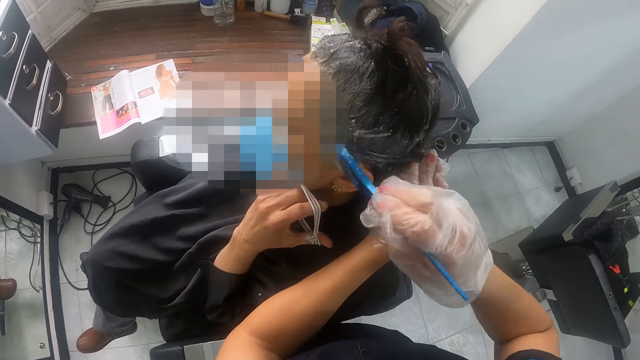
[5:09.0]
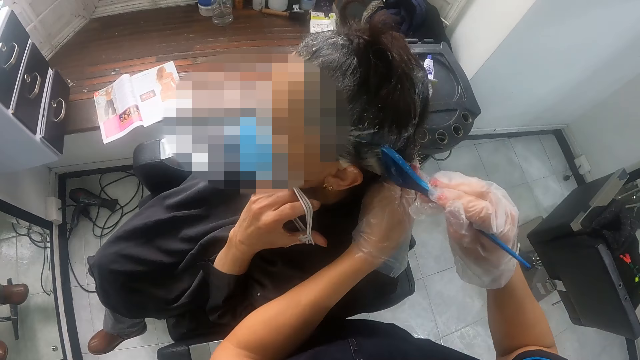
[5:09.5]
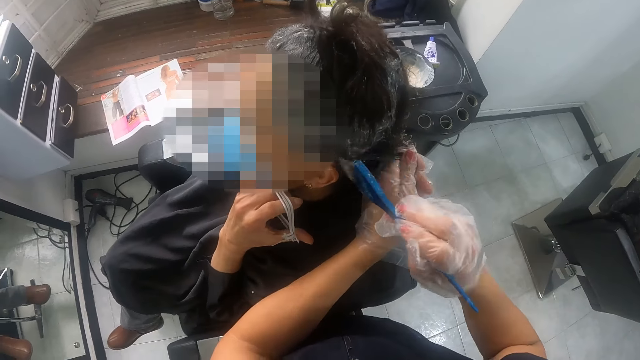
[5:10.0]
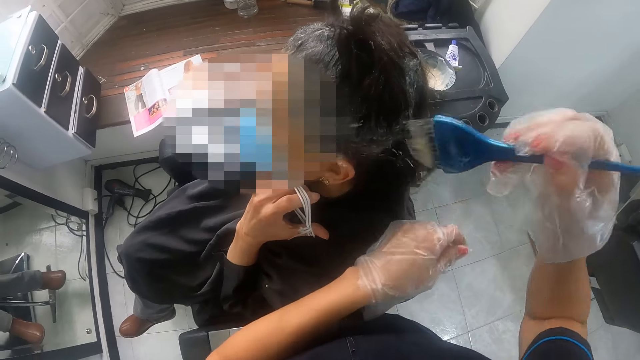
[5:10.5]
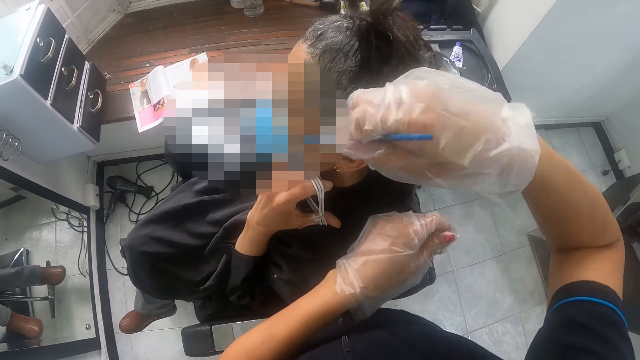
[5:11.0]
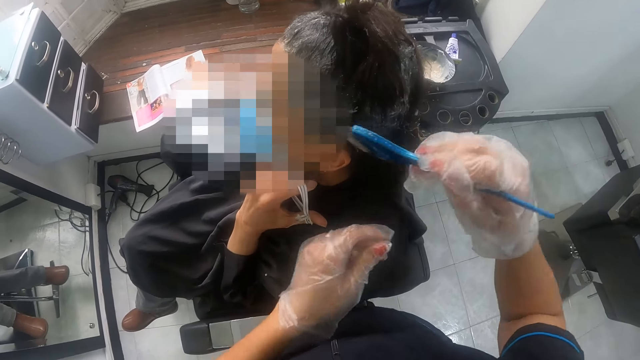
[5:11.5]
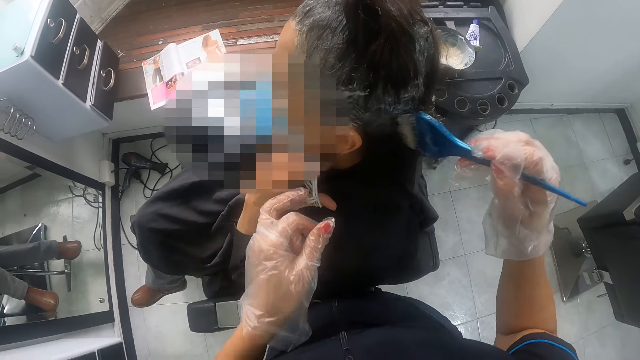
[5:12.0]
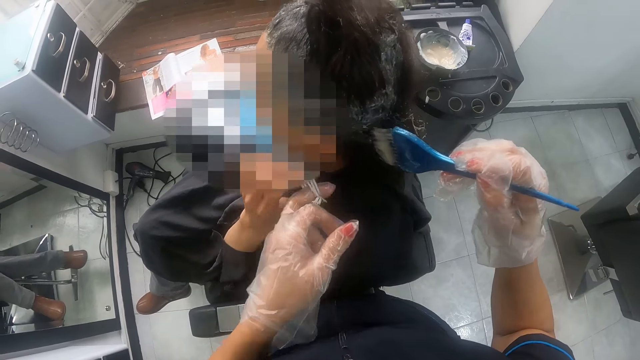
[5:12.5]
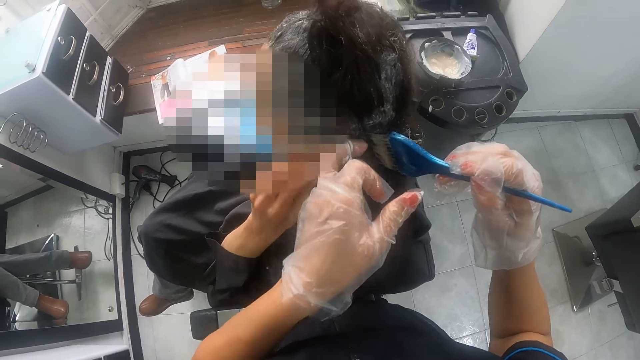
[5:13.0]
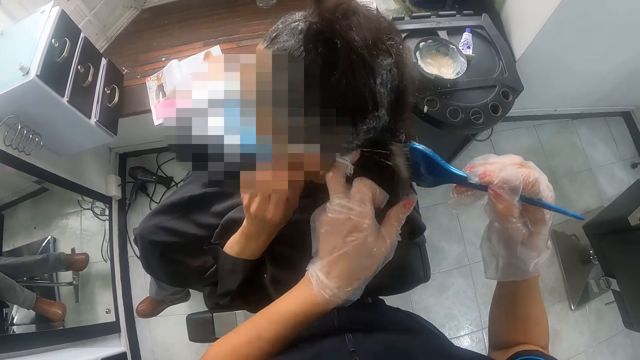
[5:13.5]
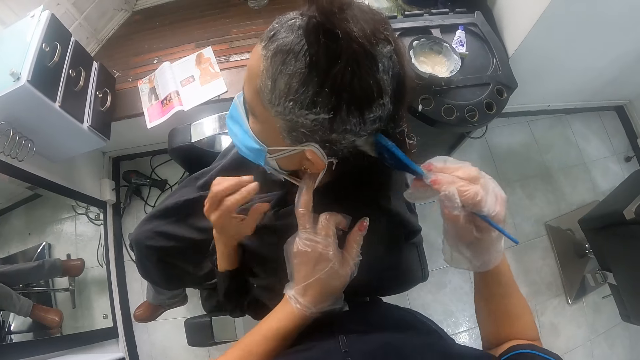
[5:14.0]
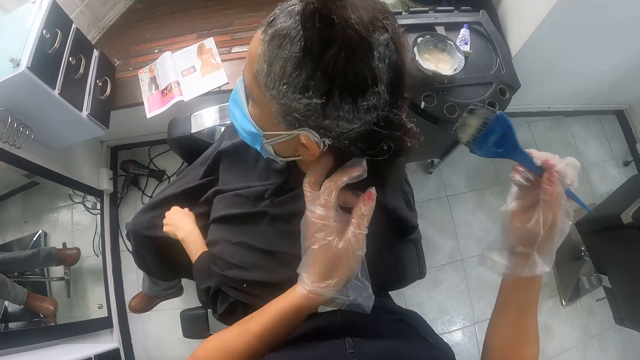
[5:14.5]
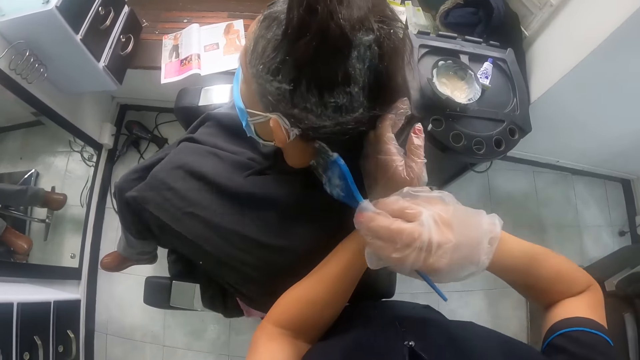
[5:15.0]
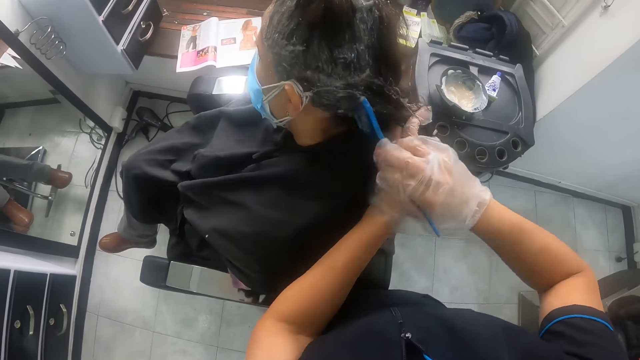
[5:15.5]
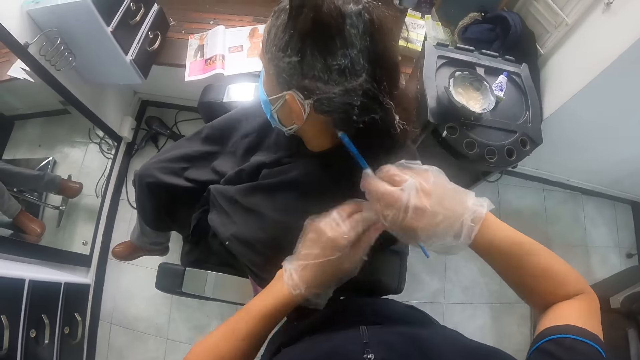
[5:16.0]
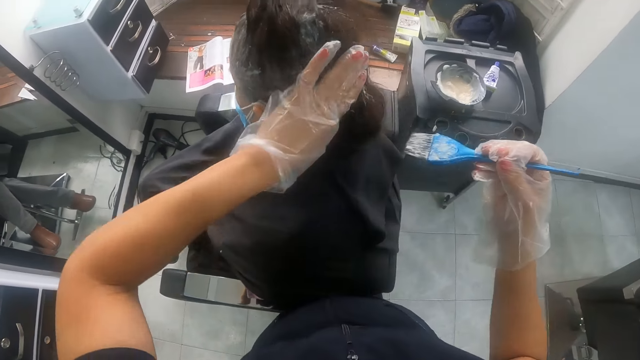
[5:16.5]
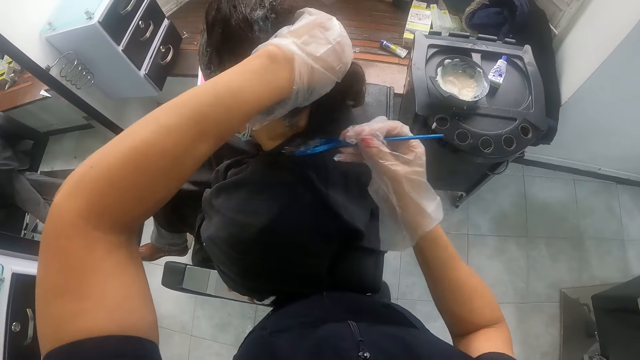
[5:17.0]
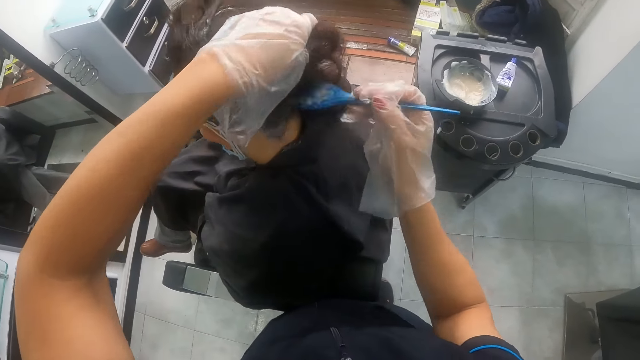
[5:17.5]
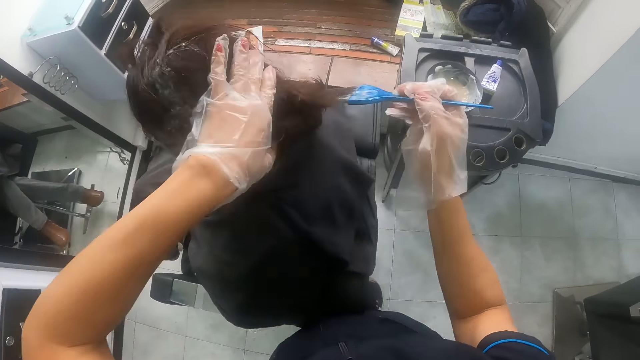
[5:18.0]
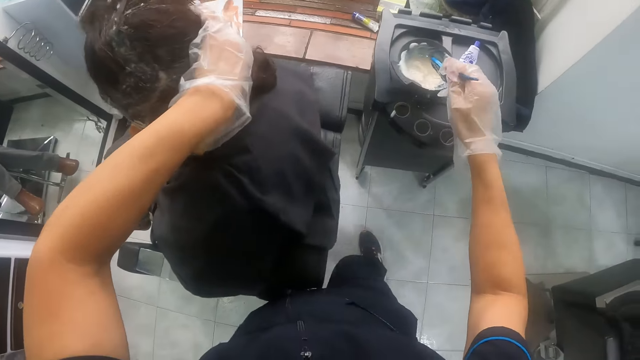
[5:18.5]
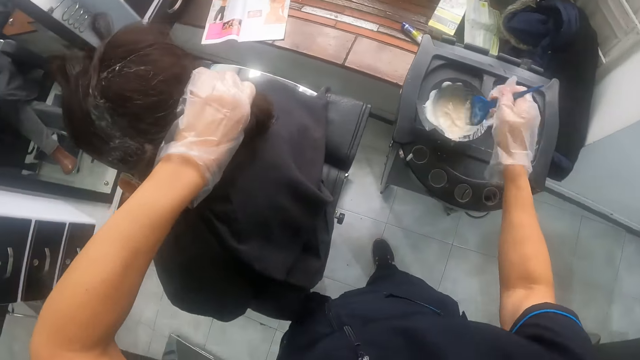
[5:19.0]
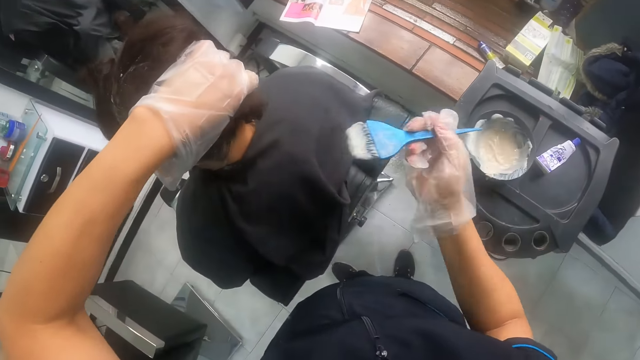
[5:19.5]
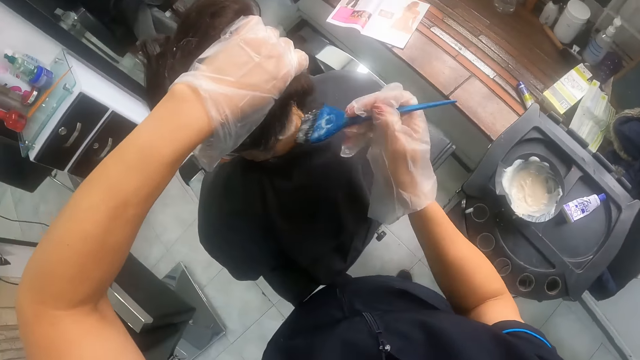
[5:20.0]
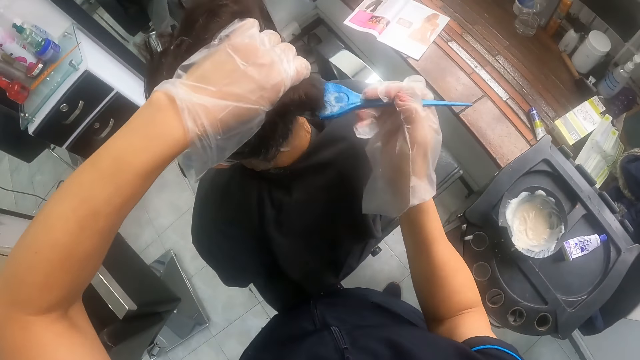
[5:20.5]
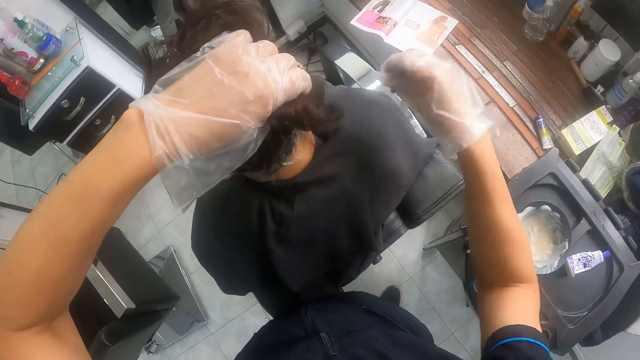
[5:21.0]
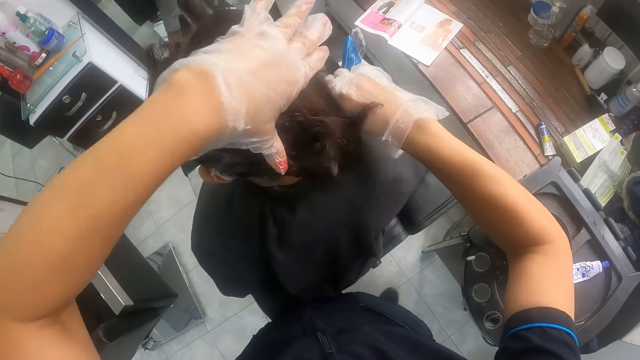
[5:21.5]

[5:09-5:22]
The camera wearer puts the strings of the masks on the woman's left ear with her gloved left hand. She helps the woman wear the masks. The woman puts her left hand in a salon cape. The camera wearer holds the woman's hair with her gloved left hand. She applies relaxer to the woman's hair with the hairbrush in her gloved right hand. She holds the woman's hair with her gloved left hand. She applies relaxer to the woman's hair with the hairbrush in her gloved right hand. She holds the woman's hair with her gloved left hand. She dips the hairbrush in her gloved right hand in the mixing bowl or tin of relaxer. She scoops off excess hair relaxer on the tin. She applies relaxer to the woman's hair with the hairbrush in her gloved right hand. She stretches the woman's hair with the hairbrush in her gloved right hand.

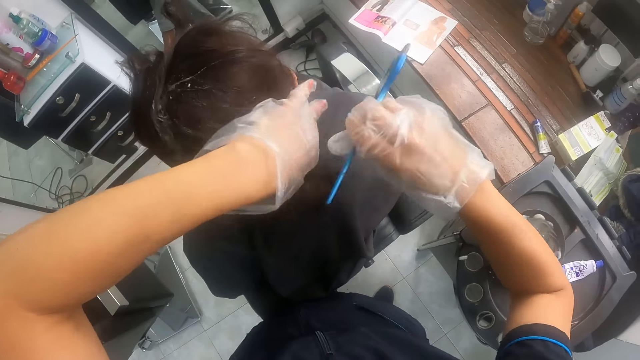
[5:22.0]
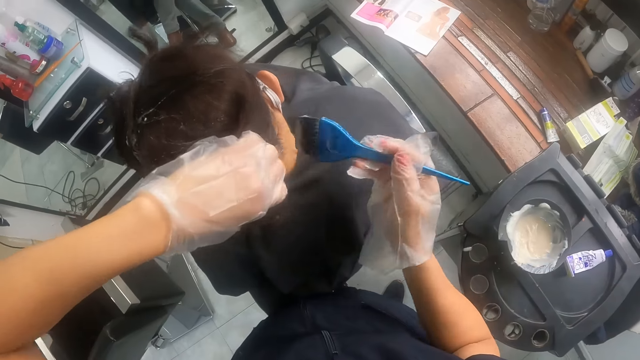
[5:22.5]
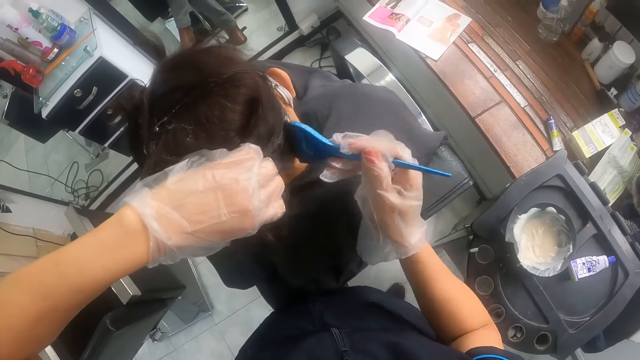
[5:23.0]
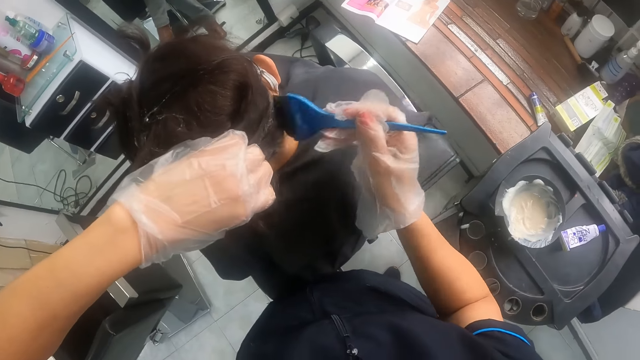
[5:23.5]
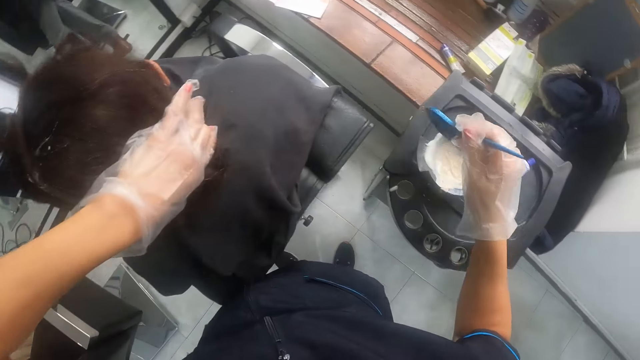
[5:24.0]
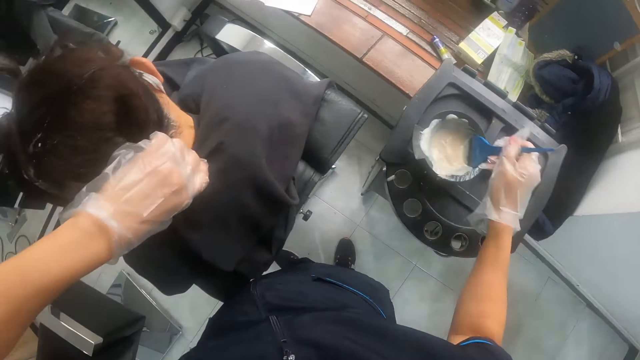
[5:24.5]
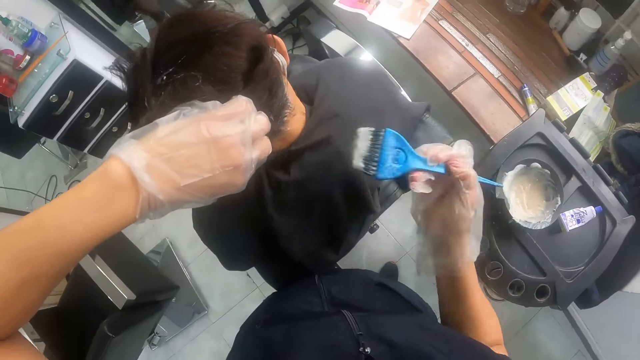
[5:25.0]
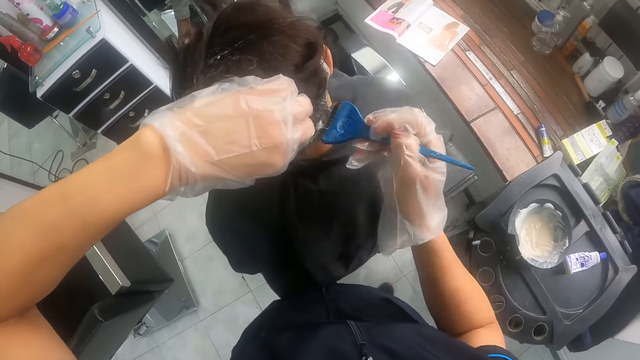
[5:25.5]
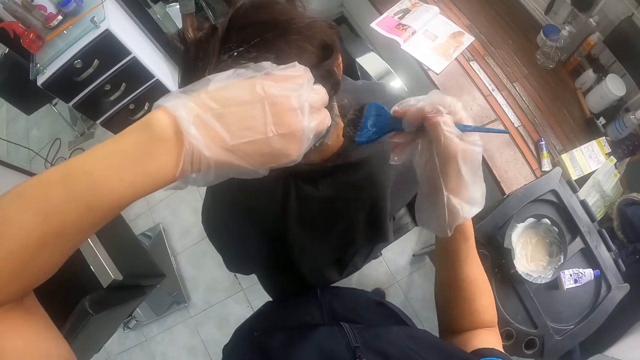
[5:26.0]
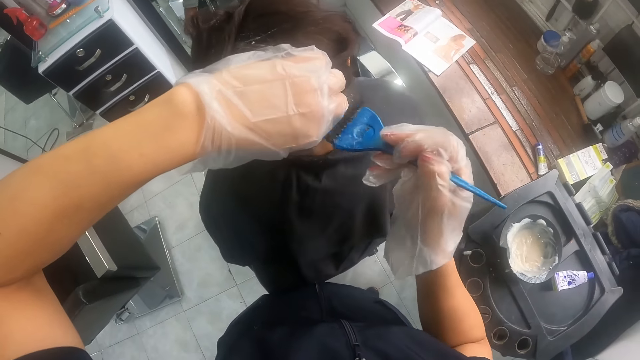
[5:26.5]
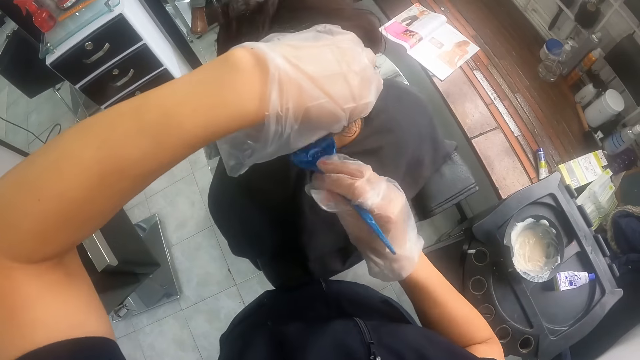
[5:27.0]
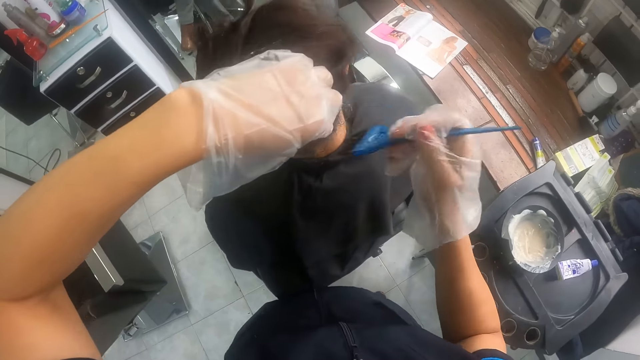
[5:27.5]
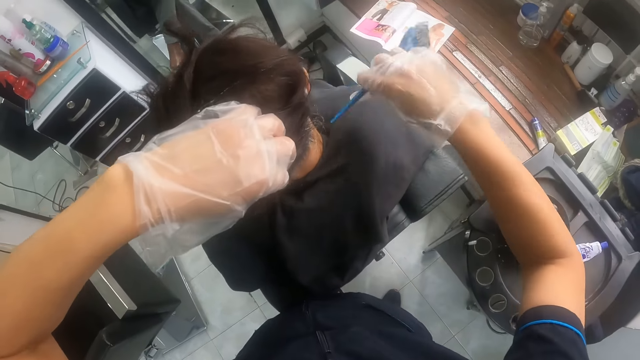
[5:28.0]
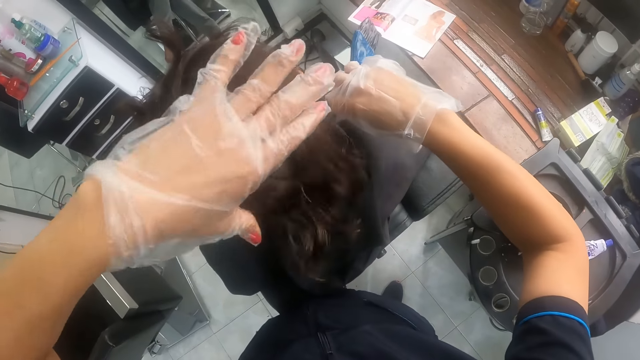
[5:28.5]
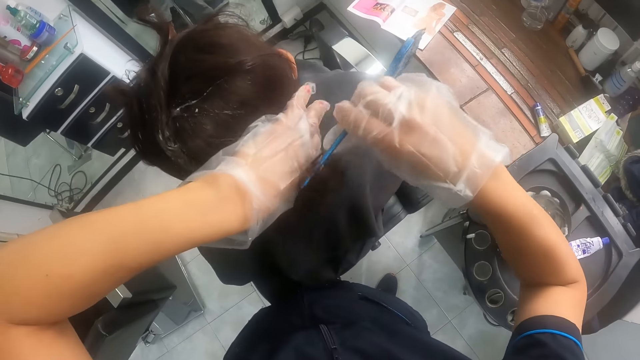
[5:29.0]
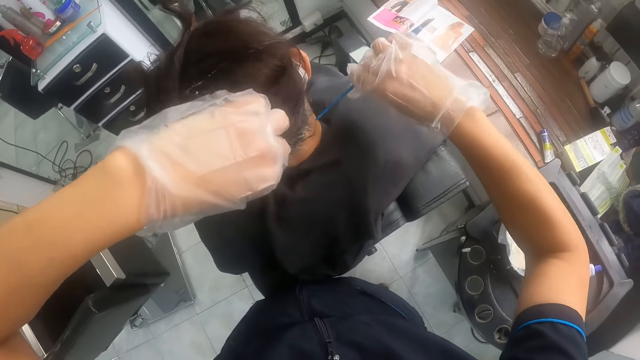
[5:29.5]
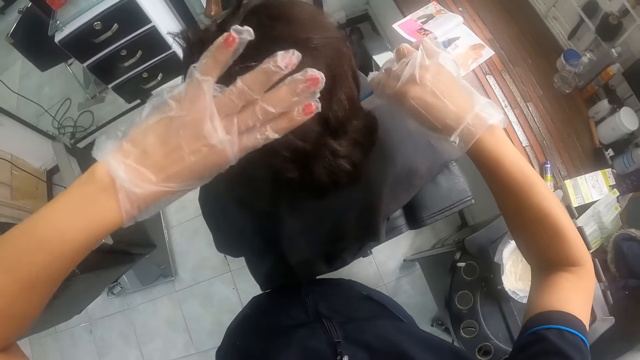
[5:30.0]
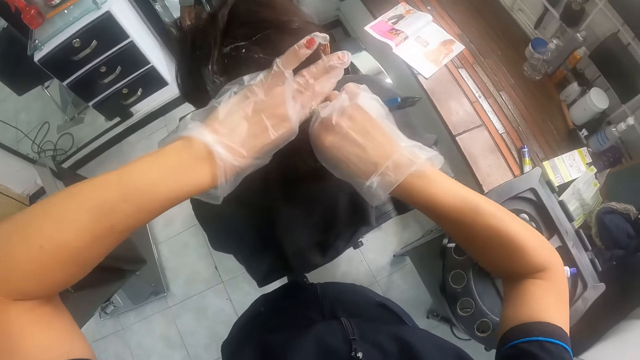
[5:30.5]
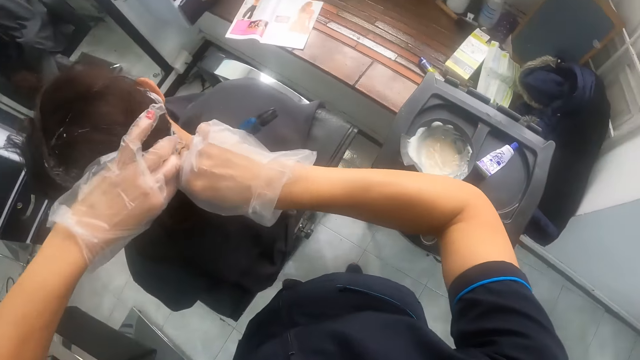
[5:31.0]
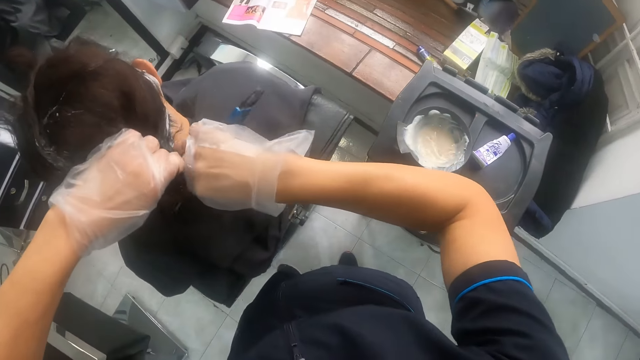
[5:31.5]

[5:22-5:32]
The camera wearer cuts a part of hair with the hairbrush. She applies relaxer to the woman's hair with the hairbrush in her gloved right hand. She holds the woman's hair with her gloved left hand. She dips the hairbrush in her gloved right hand in the mixing bowl or tin of relaxer. She scoops off excess hair relaxer on the tin. She applies relaxer to the woman's hair with the hairbrush in her gloved right hand. She cuts a part of hair with the hairbrush. She stretches the woman's hair with the hairbrush in her gloved right hand. She holds the woman's hair with her gloved left hand. She stretches the woman's hair with the hairbrush in her gloved right hand. She holds the woman's hair with her gloved left hand.
